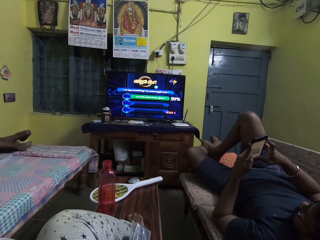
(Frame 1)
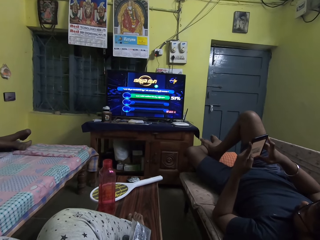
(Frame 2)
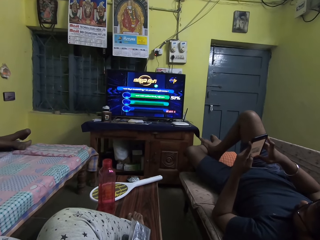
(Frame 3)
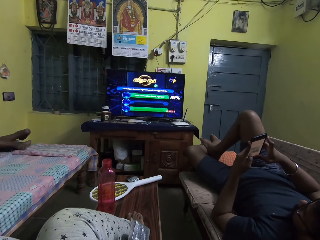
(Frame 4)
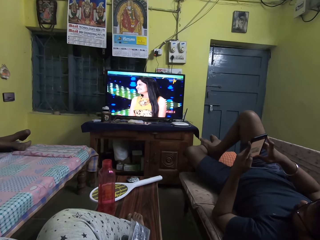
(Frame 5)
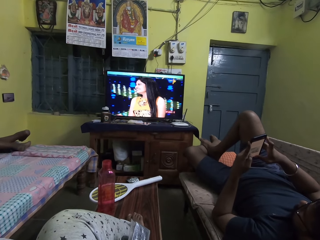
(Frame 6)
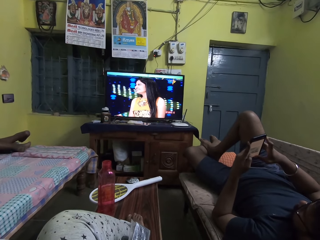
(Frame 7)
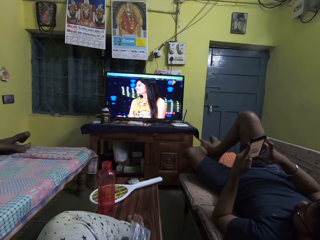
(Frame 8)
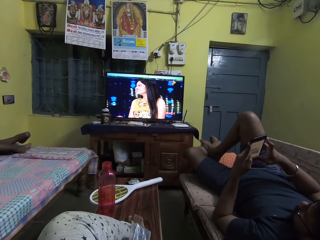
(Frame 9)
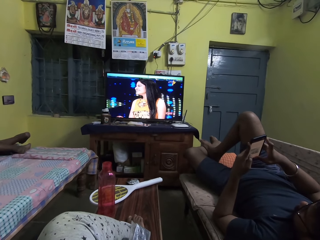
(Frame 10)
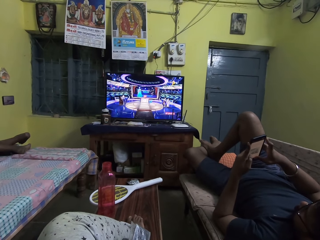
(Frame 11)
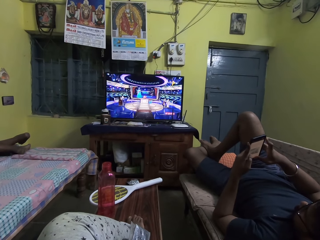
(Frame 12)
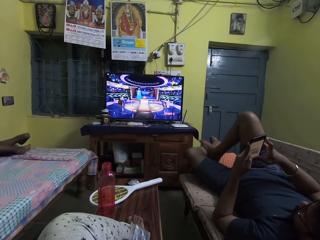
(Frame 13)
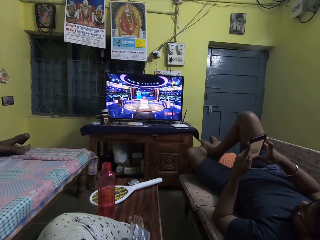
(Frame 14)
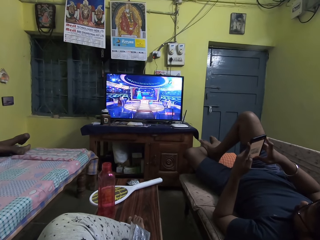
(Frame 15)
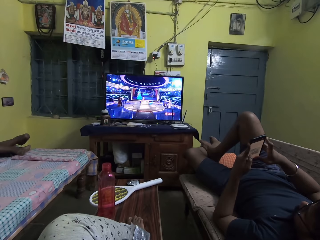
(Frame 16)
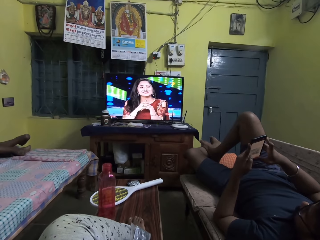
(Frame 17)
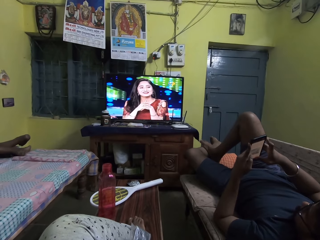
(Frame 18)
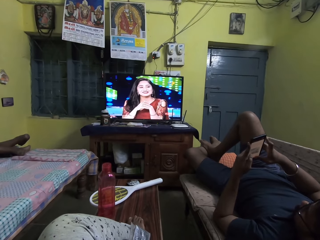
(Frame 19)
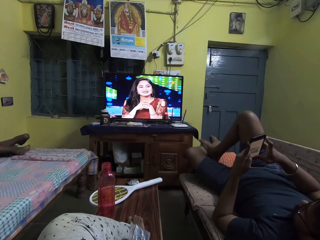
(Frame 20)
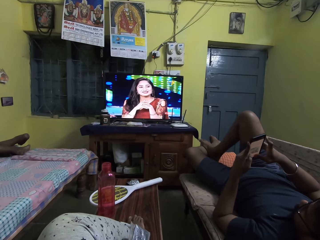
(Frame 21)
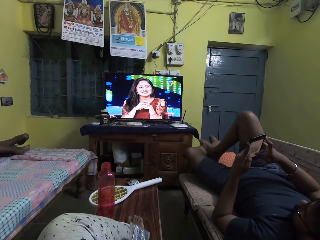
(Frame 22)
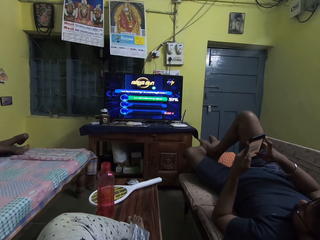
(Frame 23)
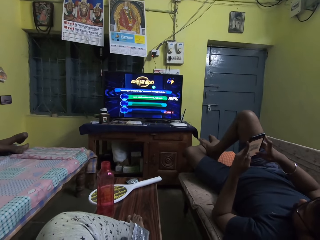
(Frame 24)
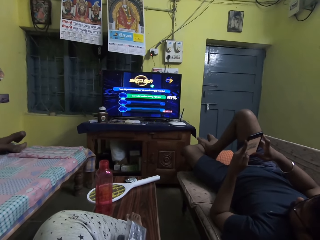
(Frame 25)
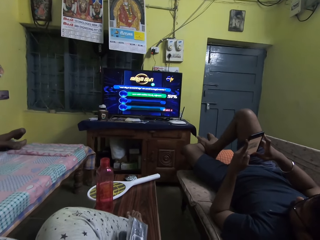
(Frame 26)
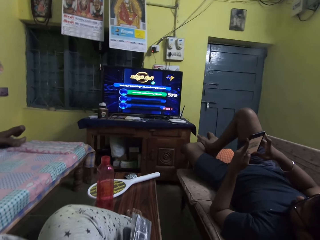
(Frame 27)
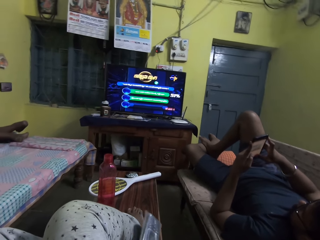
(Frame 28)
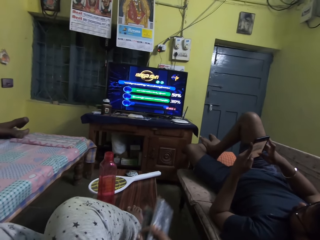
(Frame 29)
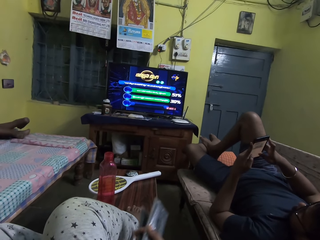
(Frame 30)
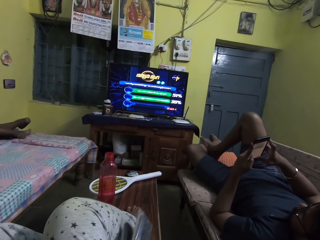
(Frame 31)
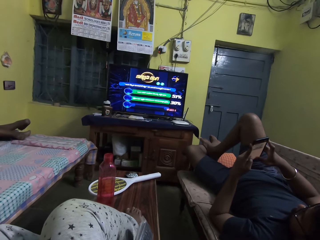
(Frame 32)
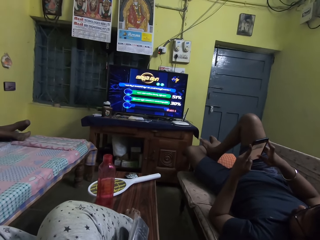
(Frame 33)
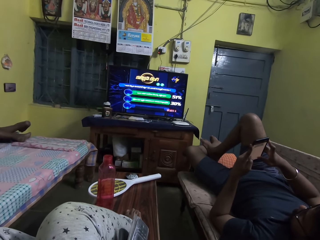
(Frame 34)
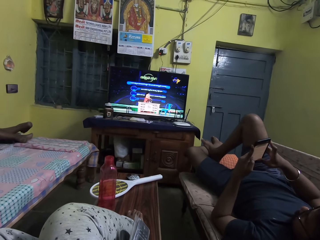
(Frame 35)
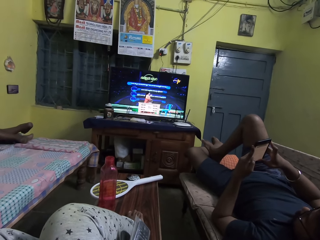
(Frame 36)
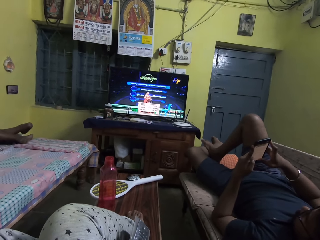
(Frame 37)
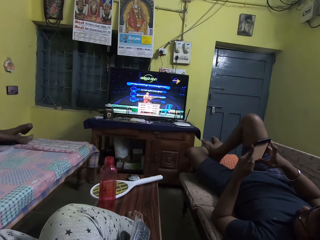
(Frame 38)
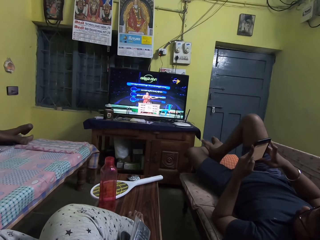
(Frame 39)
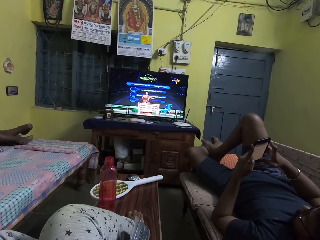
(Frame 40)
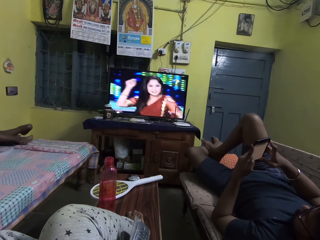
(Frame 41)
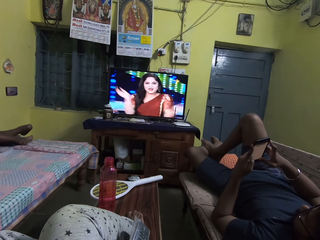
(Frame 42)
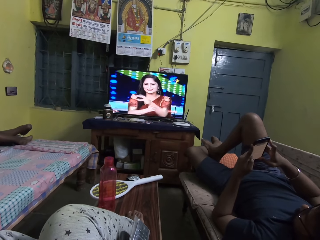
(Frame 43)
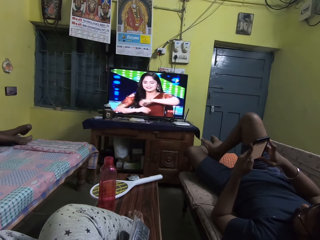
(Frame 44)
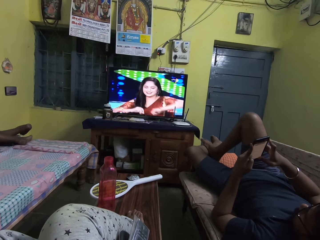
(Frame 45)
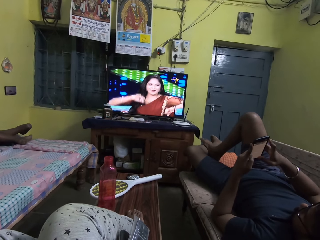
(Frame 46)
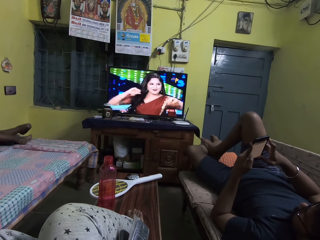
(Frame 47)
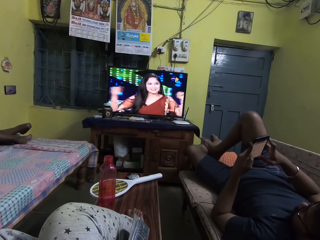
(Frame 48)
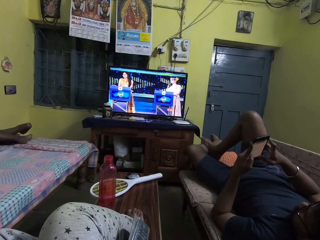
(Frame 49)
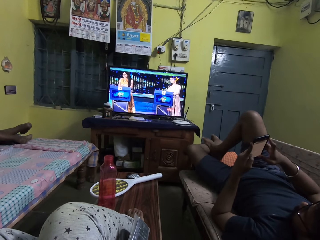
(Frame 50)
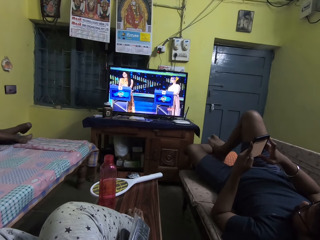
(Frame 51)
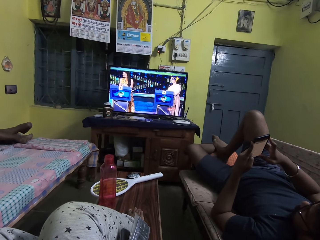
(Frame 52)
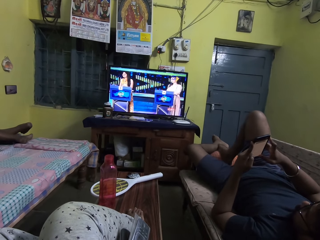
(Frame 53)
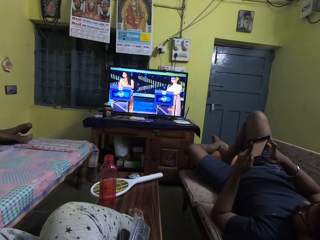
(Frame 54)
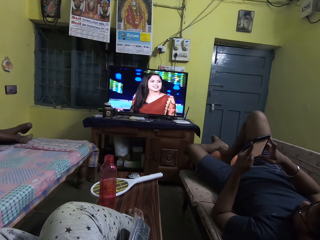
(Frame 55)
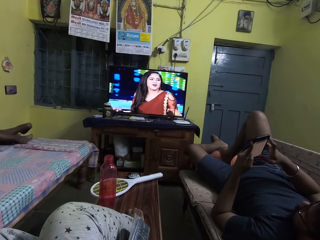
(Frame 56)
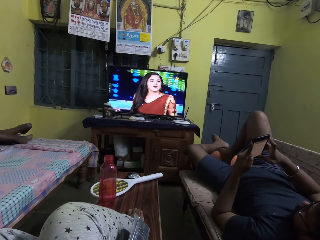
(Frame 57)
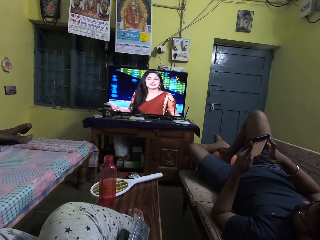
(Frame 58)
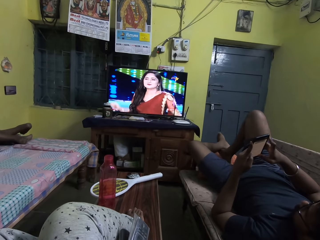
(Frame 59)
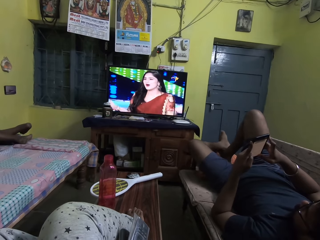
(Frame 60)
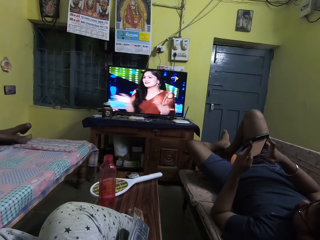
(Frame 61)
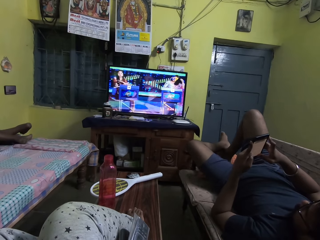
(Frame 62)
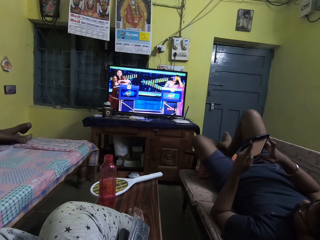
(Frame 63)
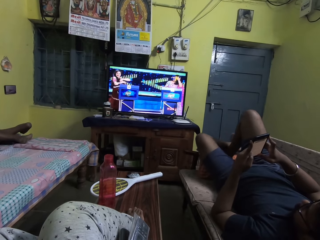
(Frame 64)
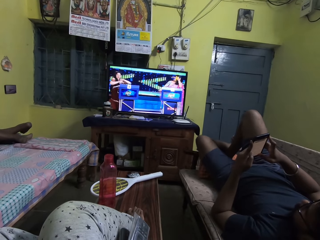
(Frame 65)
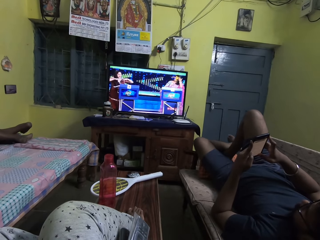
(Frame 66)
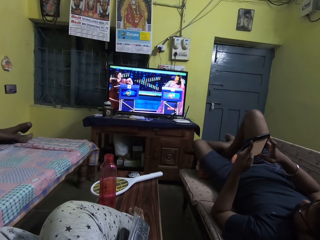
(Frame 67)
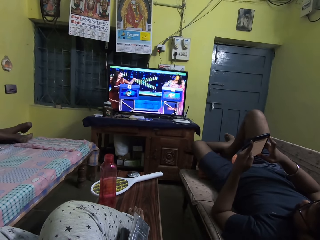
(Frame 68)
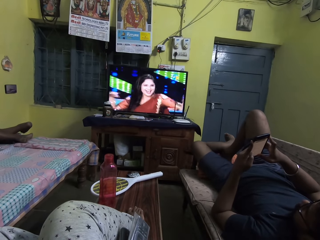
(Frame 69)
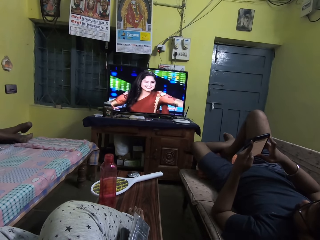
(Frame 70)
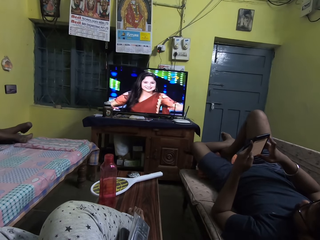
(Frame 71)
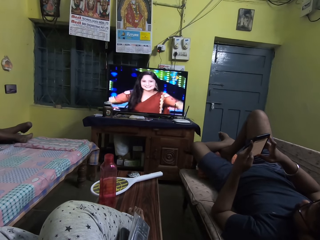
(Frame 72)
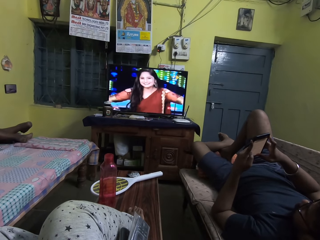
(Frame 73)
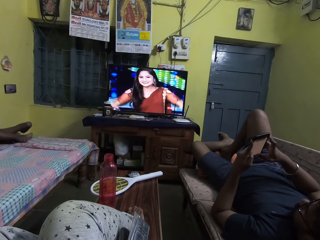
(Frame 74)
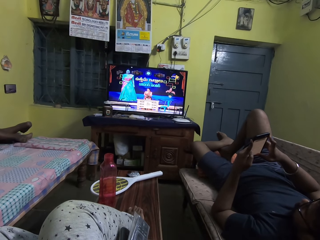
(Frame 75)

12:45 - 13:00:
The camera wearer watches television. A person scrolls the phone. The camera wearer moves the remote. The person moves the right foot and adjusts the left foot.

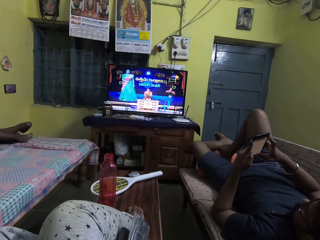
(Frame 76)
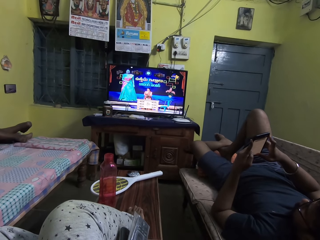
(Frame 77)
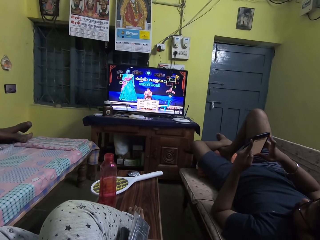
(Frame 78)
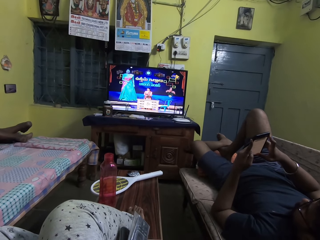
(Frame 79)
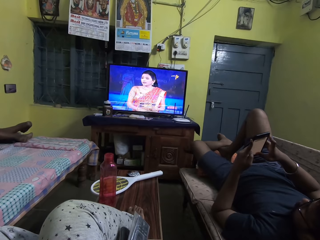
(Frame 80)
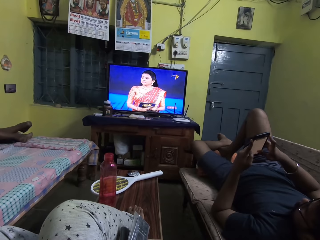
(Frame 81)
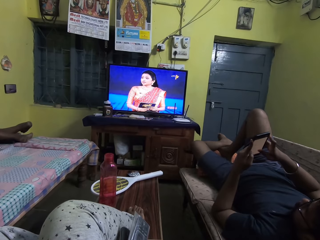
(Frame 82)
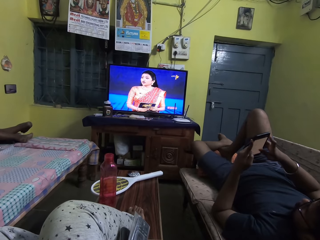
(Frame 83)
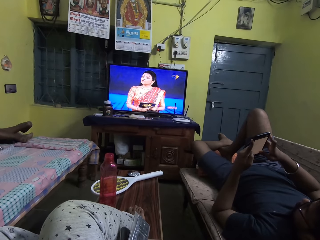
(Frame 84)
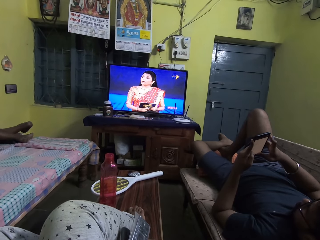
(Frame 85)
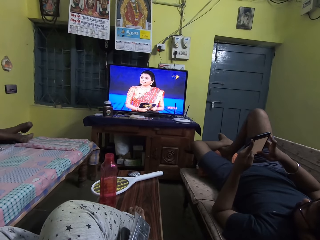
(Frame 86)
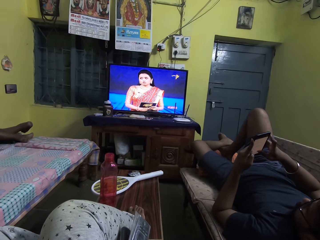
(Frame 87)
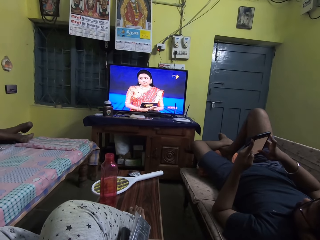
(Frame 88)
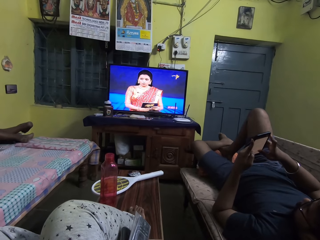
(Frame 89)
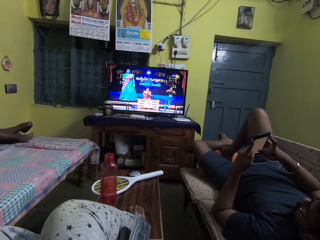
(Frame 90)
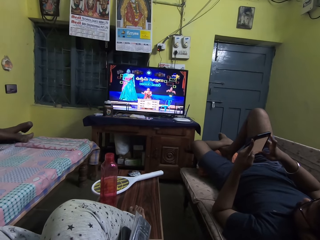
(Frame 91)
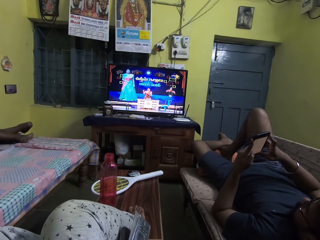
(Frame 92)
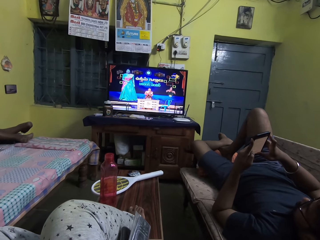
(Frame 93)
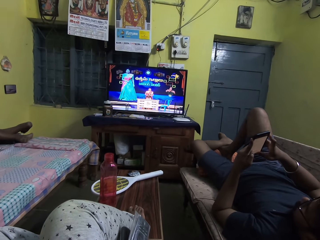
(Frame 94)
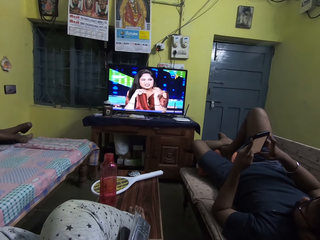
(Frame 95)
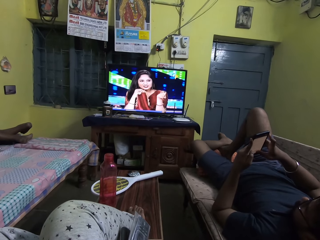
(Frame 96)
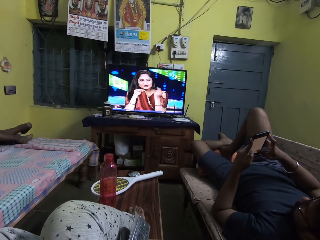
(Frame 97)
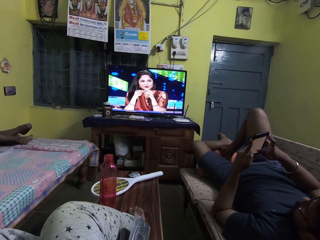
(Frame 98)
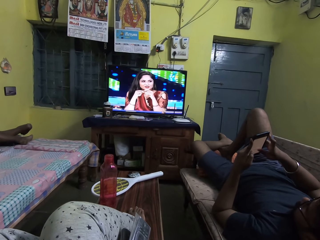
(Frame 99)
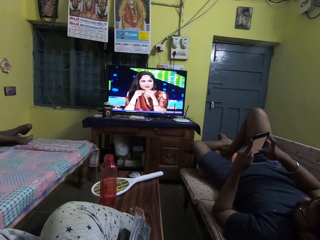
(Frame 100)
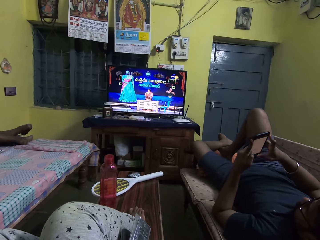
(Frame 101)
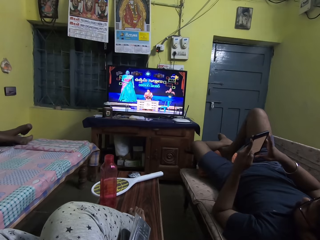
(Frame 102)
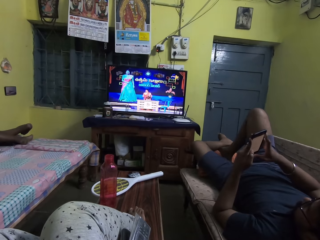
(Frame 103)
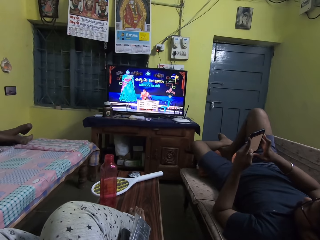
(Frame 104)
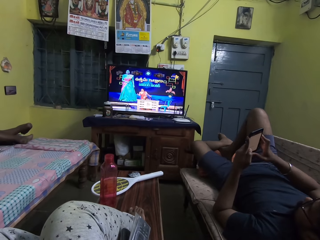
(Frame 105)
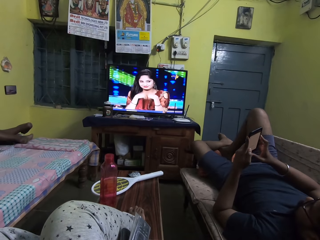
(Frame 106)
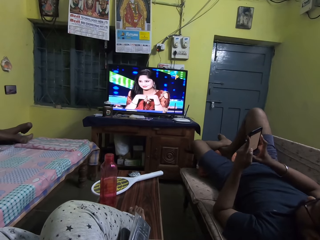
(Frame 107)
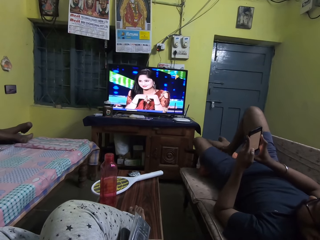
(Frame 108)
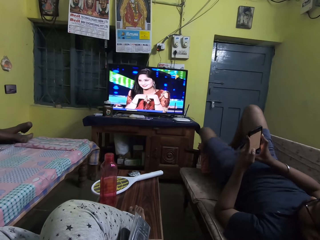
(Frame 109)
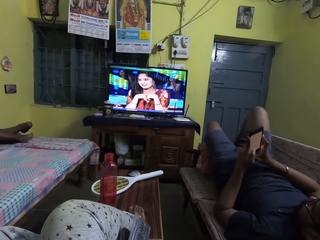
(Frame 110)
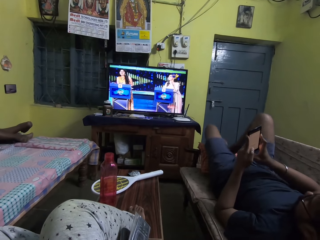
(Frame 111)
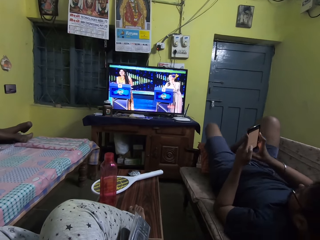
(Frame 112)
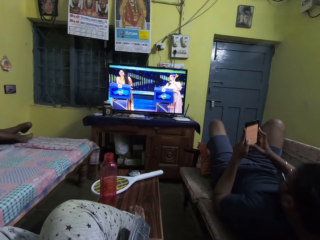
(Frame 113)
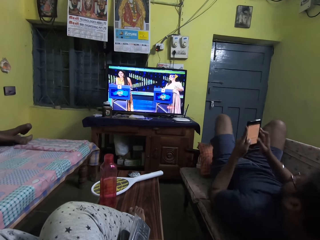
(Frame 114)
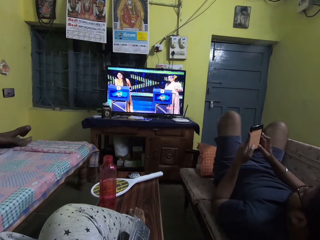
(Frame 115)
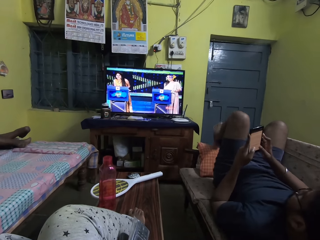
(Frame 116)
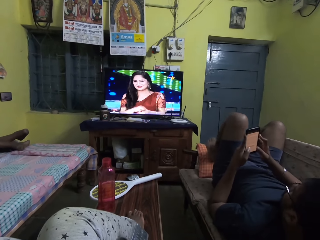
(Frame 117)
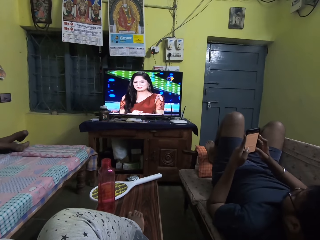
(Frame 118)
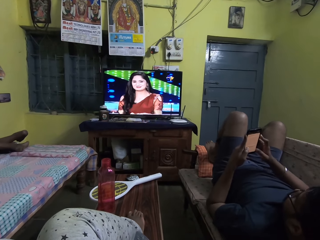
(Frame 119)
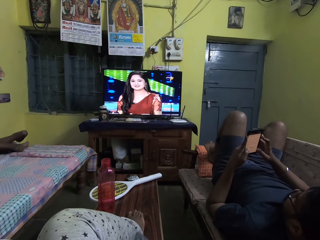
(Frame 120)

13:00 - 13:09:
A person scrolls the phone and changes position on the seat.
